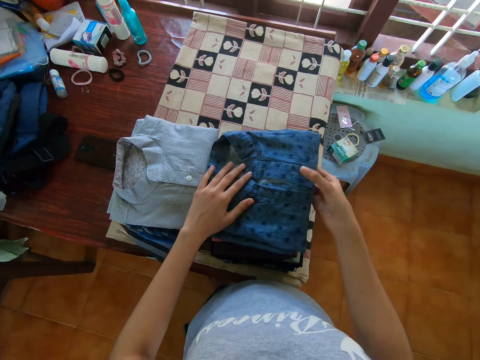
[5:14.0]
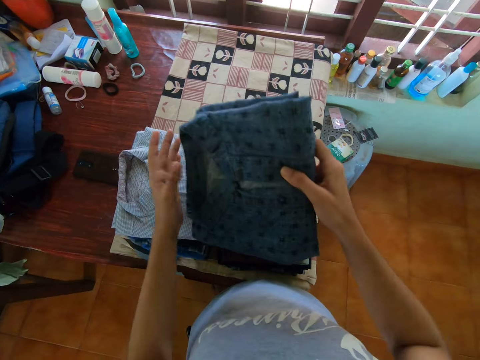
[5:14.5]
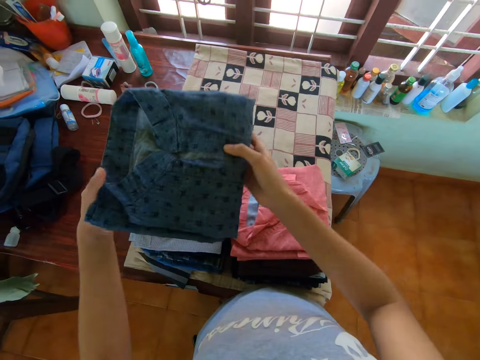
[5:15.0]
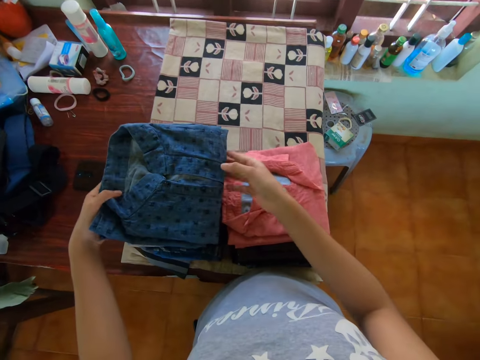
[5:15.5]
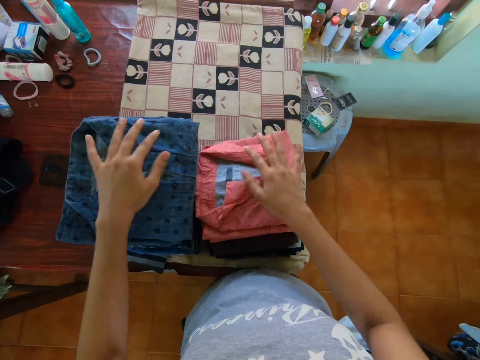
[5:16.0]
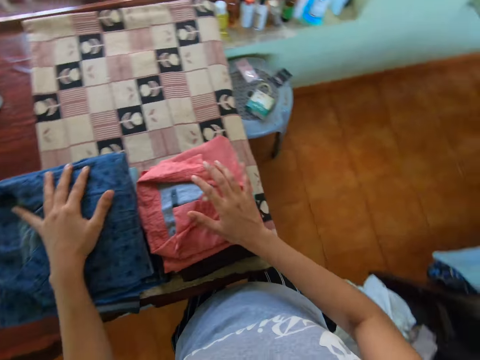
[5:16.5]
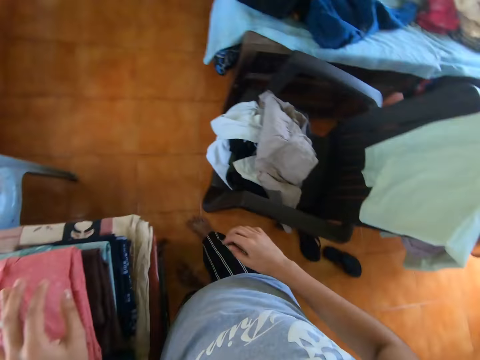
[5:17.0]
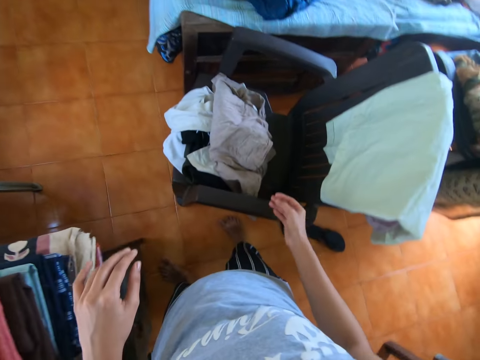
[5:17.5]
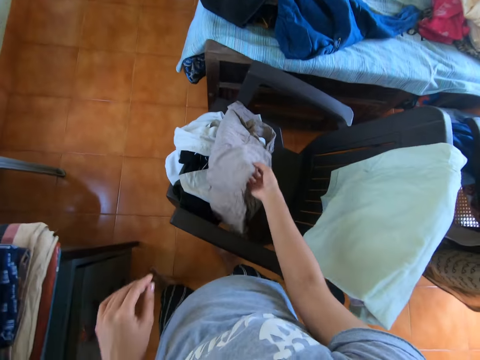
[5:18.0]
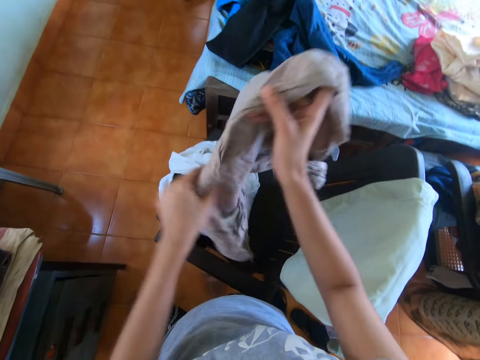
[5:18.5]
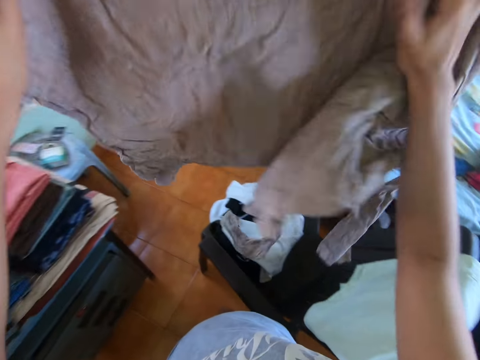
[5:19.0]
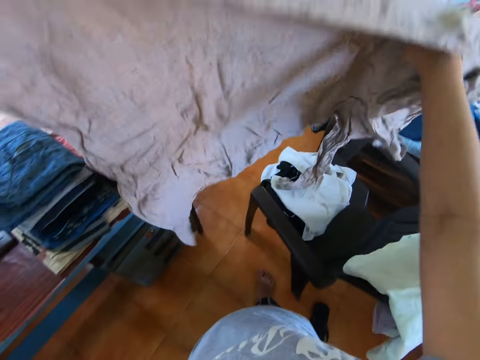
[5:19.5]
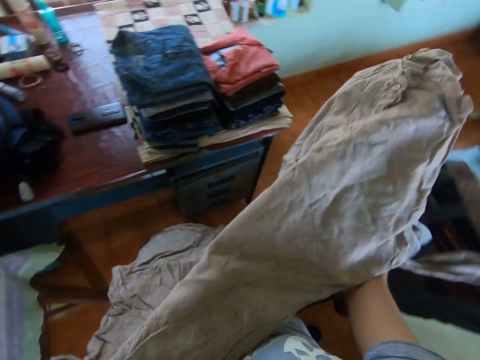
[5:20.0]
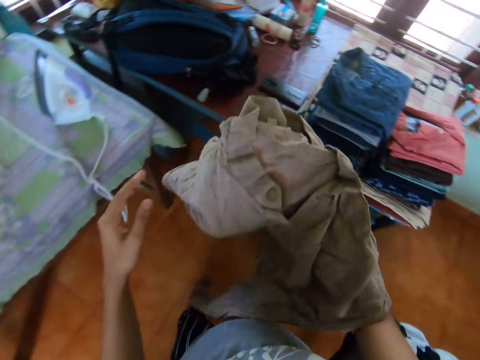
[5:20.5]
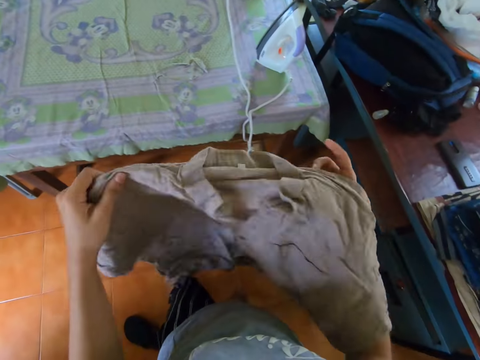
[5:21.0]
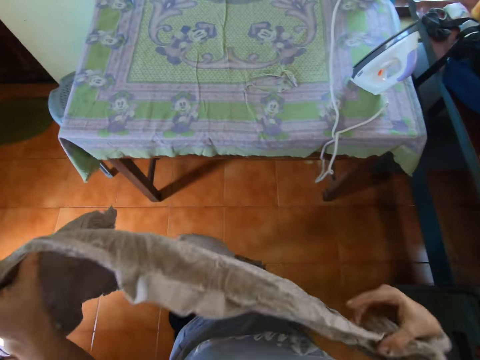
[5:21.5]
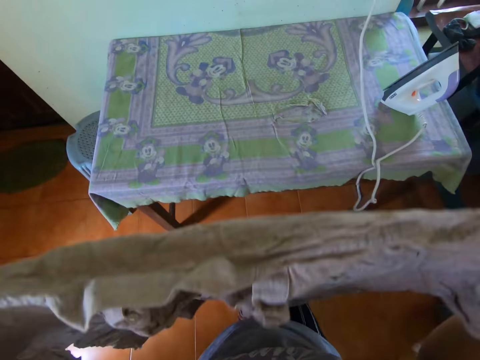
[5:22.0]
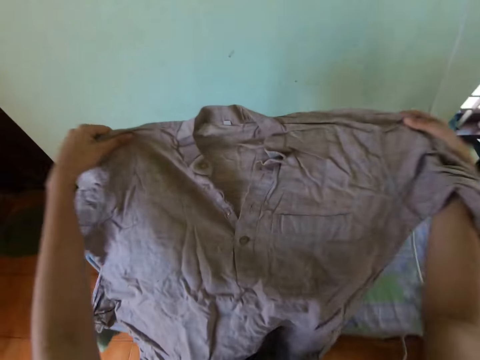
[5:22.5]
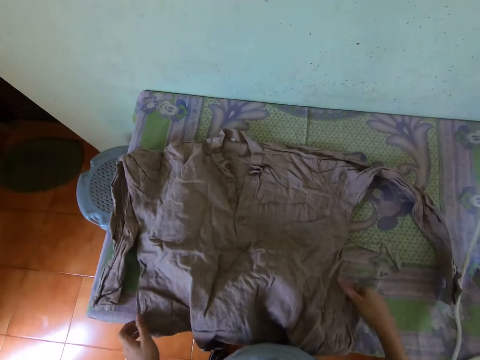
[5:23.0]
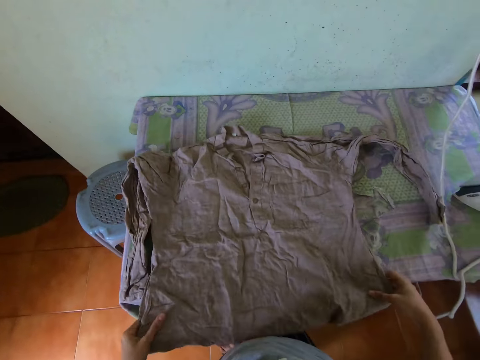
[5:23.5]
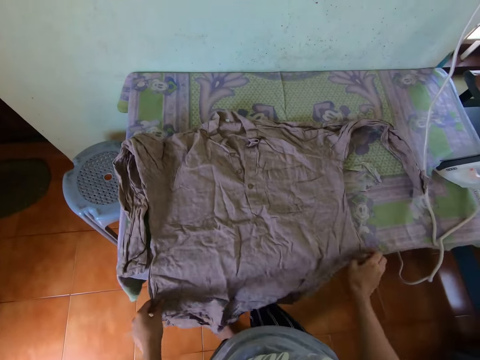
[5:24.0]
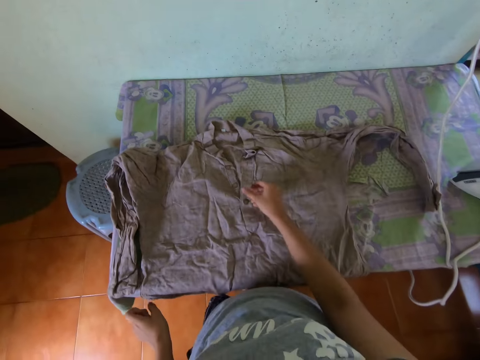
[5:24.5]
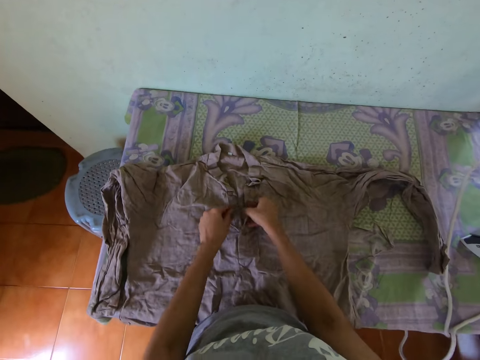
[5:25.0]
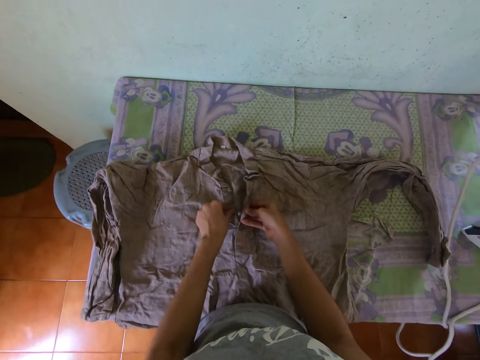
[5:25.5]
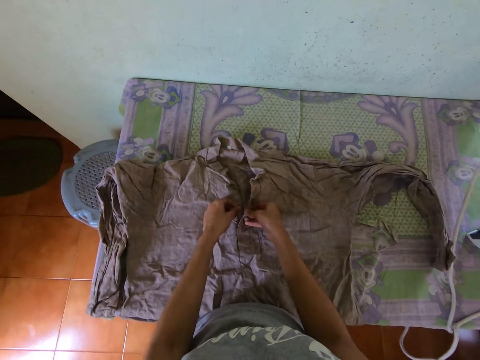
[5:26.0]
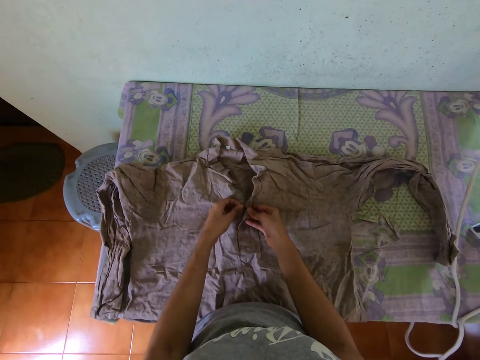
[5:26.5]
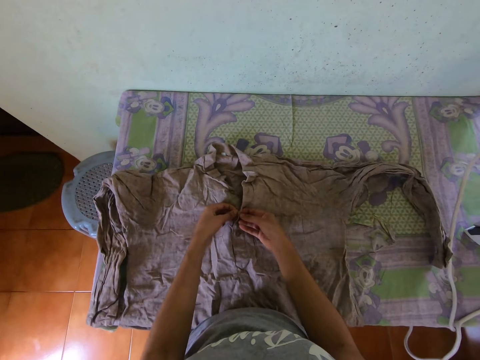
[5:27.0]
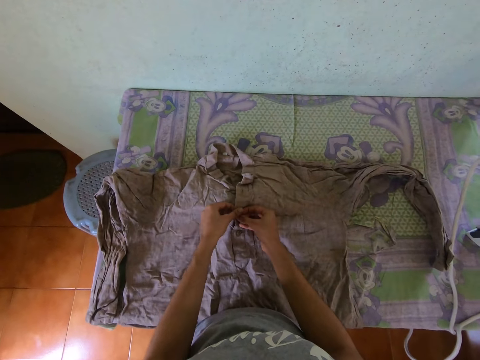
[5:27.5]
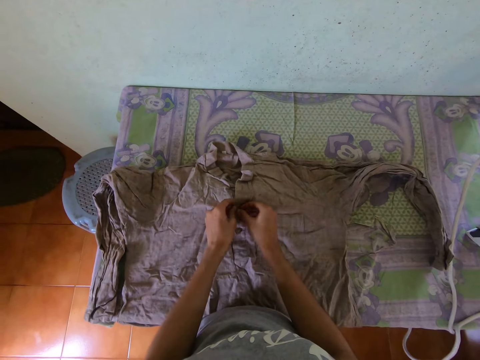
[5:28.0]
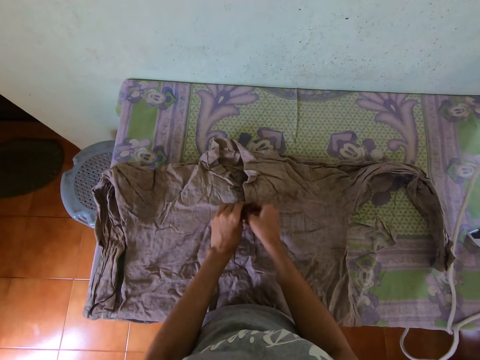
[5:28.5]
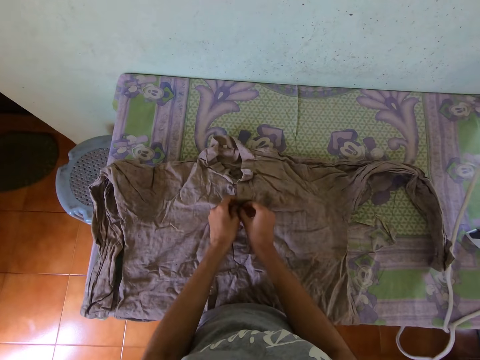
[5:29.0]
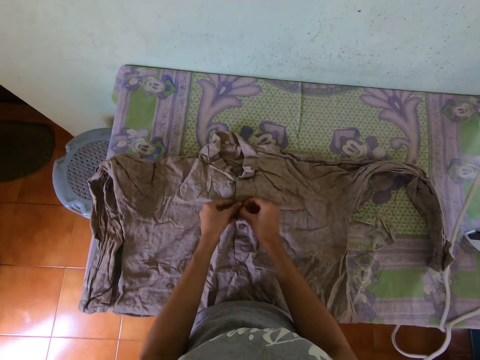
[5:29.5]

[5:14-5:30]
The camera wearer picks up the shirt on the stack of ironed clothes with both hands. She puts the shirt in her hands on the stack of ironed clothes on the left side of the table. She presses the stack of ironed clothes on the left side of the table with her left hand. She presses the stack of ironed clothes with her right hand. She turns towards a chair beside the table. She looks around. She picks up a shirt on the chair with her right hand. She adjusts the shirt with both hands. She moves back to the ironing table. She lays the shirt in her hands on the table. She adjusts the shirt on the table with both hands. She buttons the shirt on the table with both hands.

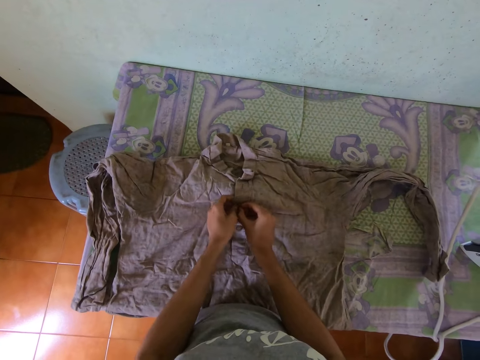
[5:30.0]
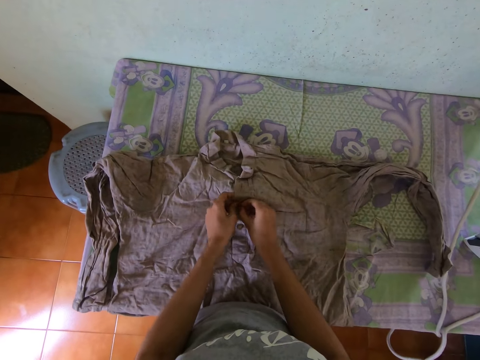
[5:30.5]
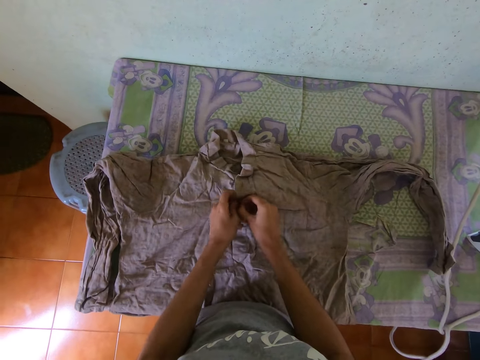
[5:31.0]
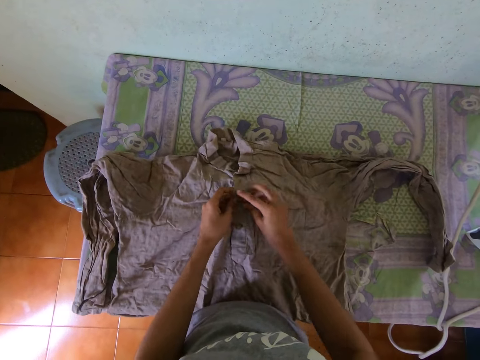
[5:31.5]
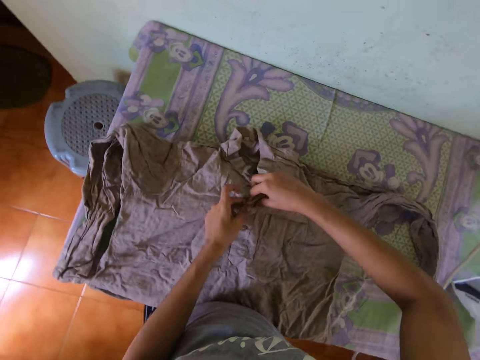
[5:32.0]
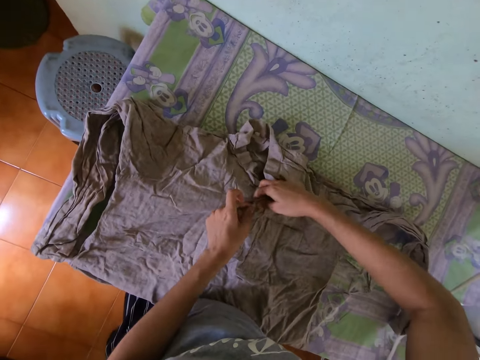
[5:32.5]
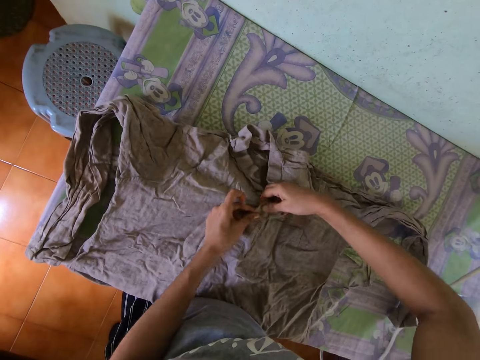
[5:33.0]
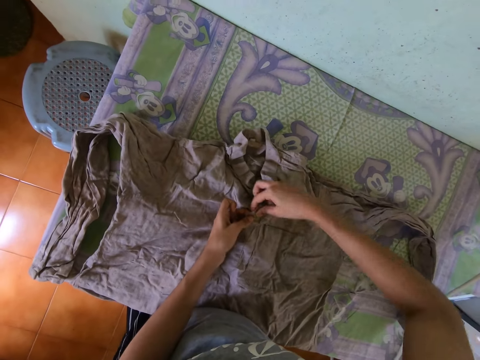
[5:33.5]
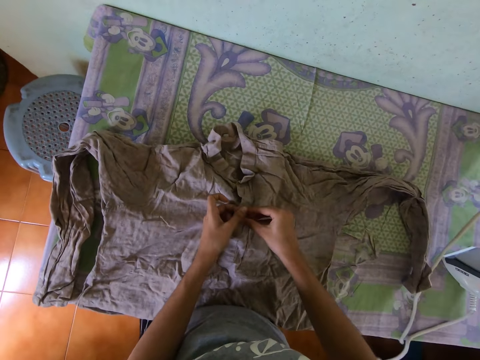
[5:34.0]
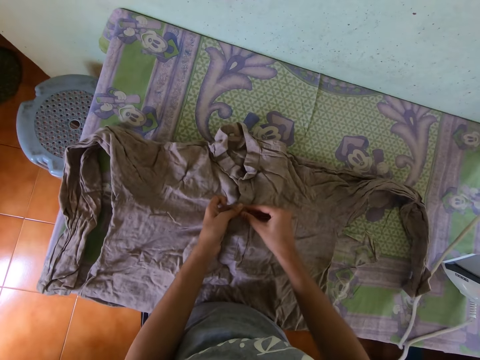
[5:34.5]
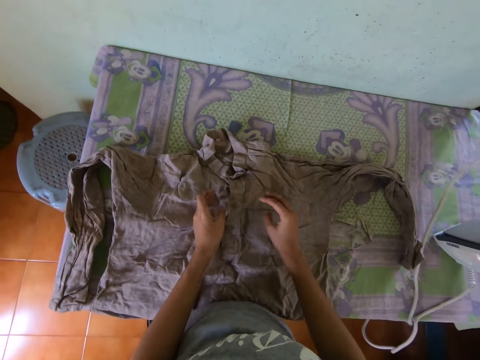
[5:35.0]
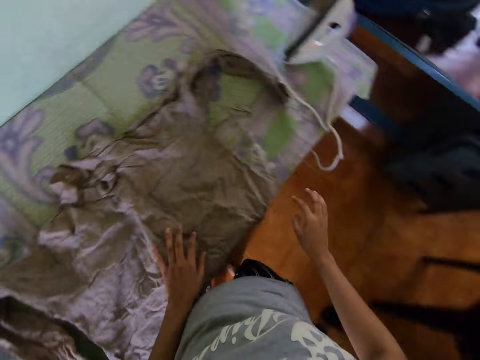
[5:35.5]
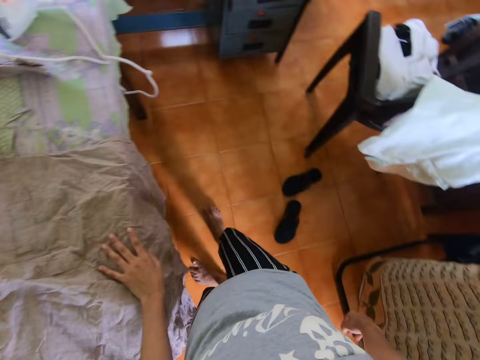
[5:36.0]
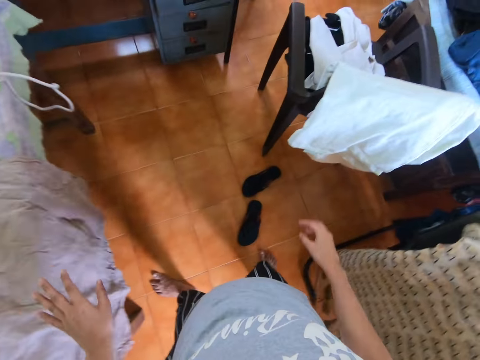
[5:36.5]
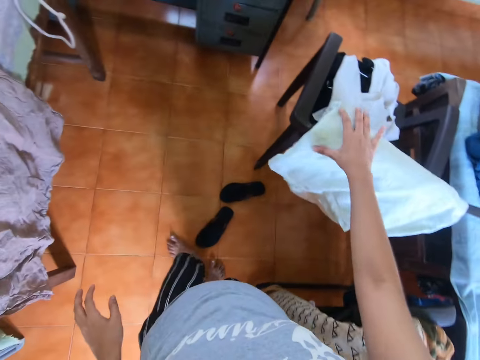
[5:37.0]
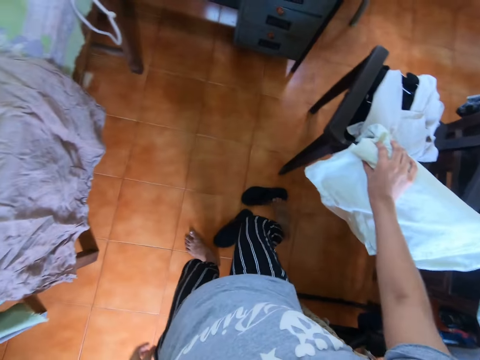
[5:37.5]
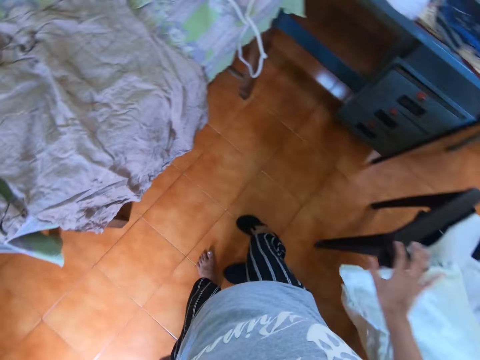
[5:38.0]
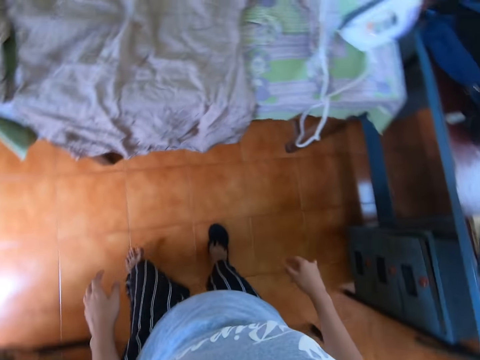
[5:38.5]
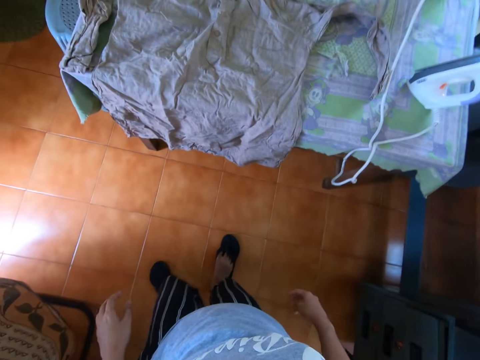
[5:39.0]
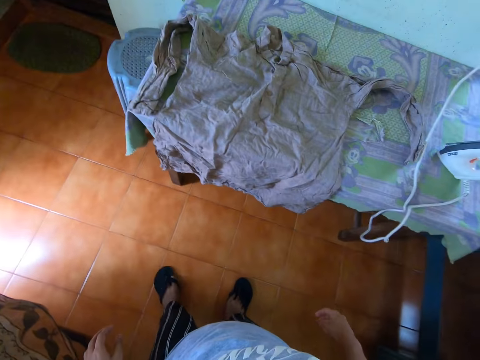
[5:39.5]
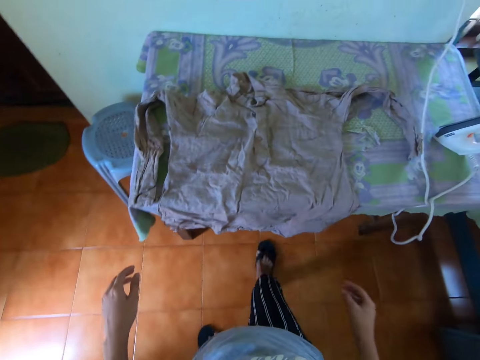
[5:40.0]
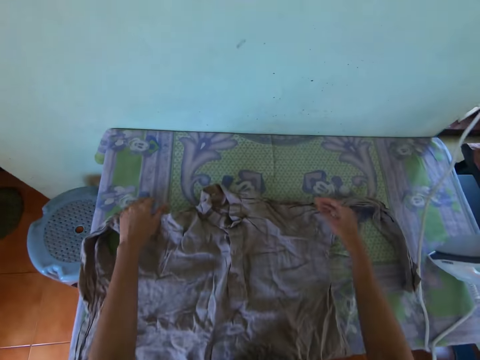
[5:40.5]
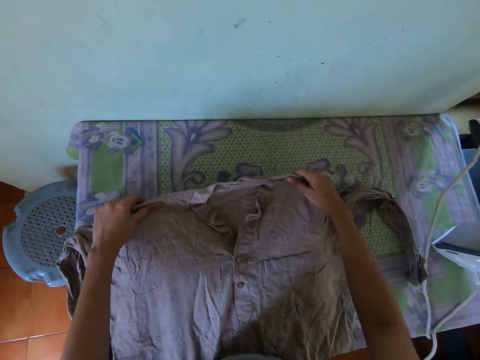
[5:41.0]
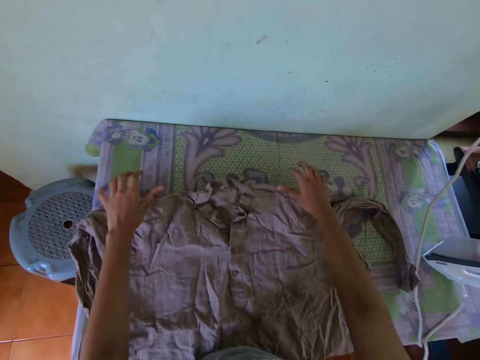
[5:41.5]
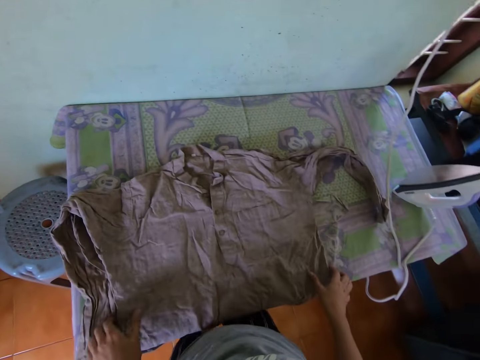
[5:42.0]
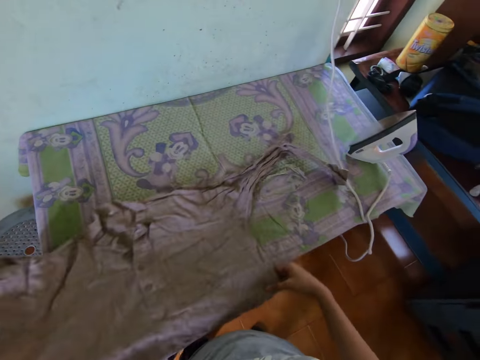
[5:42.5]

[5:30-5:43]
The camera wearer moves towards the chair. She touches a cloth on the chair with her right hand. She wears a slipper on the floor on her right foot. She wears a slipper on the floor on her left foot. She moves close to the ironing table. She adjusts the shirt on the table with both hands.
